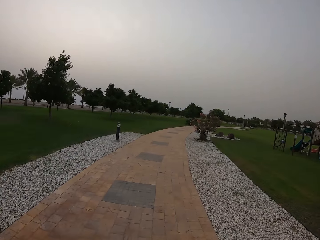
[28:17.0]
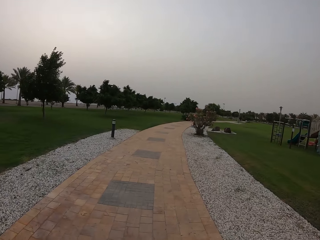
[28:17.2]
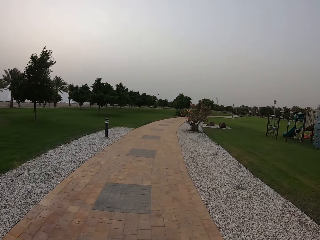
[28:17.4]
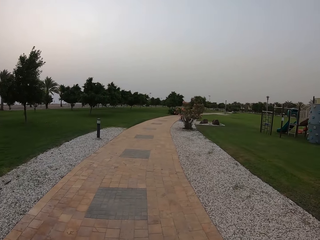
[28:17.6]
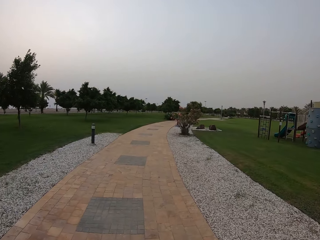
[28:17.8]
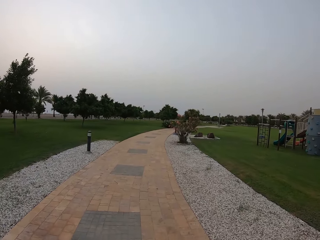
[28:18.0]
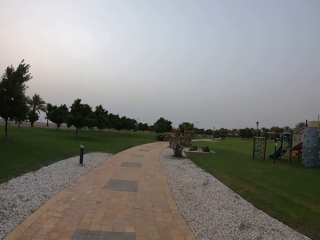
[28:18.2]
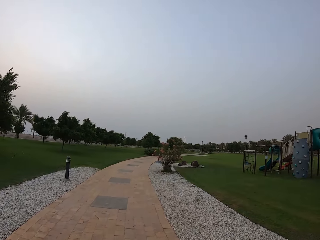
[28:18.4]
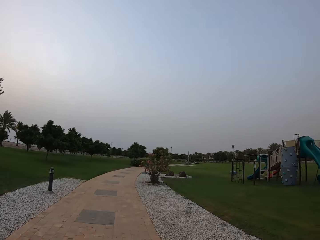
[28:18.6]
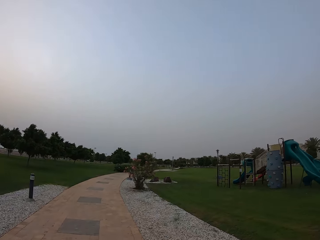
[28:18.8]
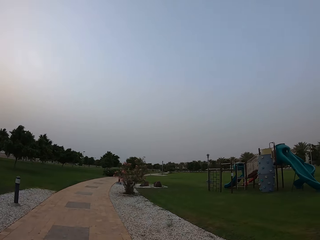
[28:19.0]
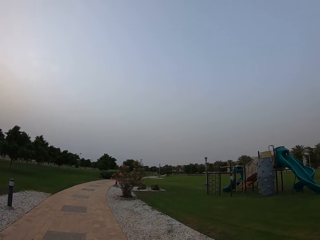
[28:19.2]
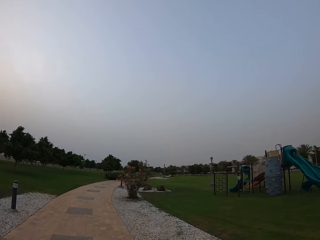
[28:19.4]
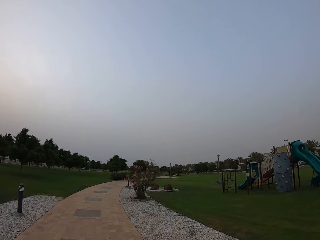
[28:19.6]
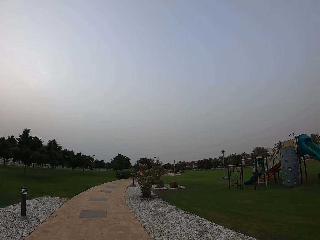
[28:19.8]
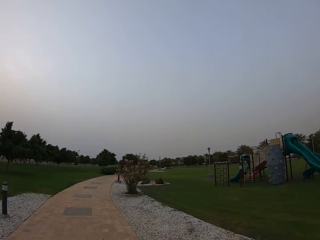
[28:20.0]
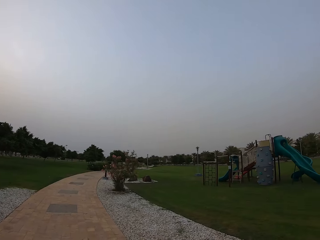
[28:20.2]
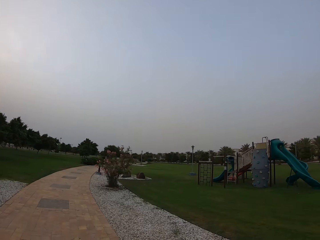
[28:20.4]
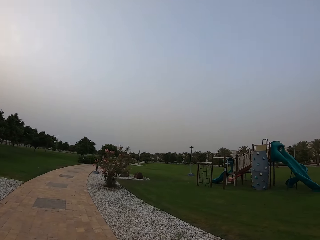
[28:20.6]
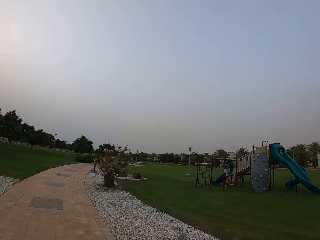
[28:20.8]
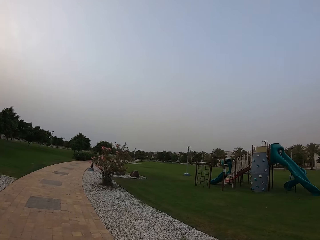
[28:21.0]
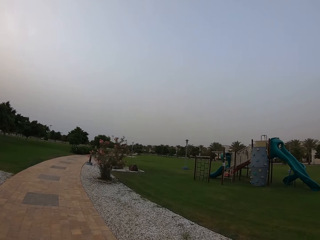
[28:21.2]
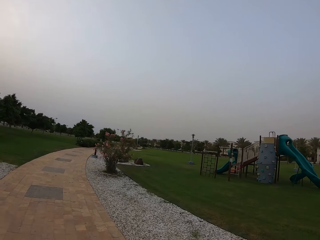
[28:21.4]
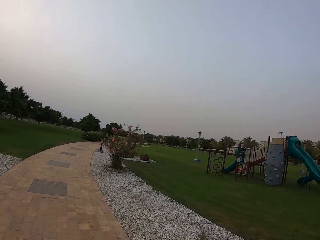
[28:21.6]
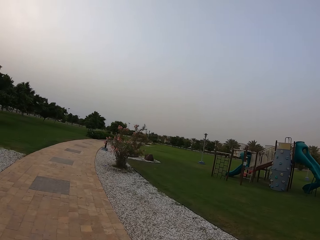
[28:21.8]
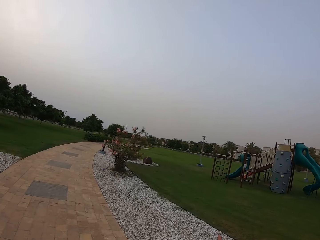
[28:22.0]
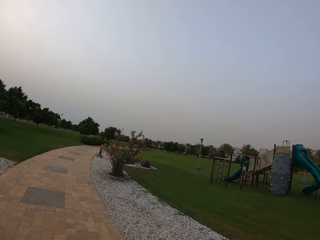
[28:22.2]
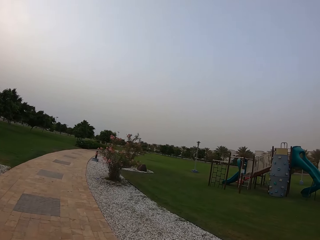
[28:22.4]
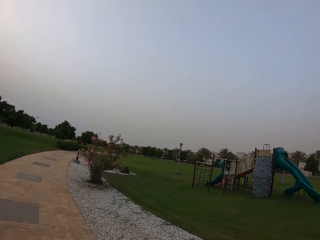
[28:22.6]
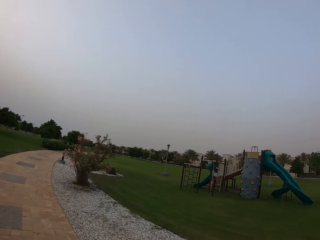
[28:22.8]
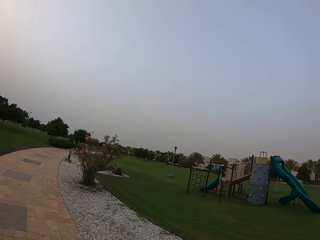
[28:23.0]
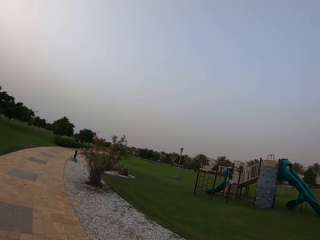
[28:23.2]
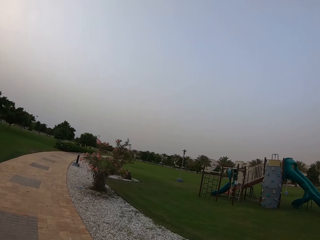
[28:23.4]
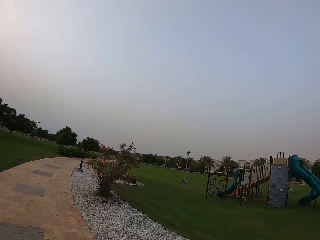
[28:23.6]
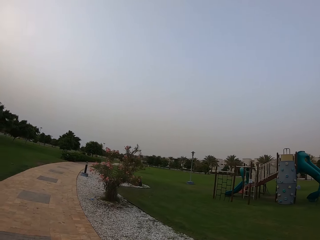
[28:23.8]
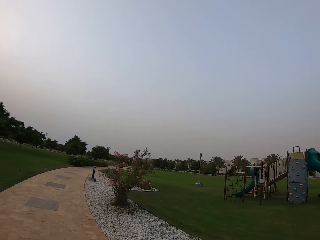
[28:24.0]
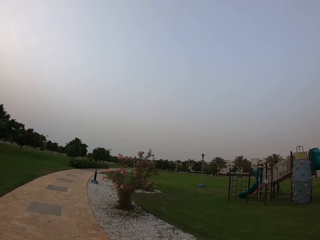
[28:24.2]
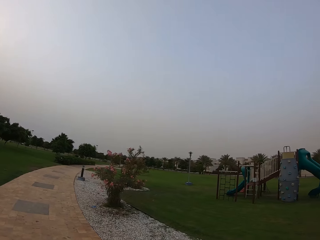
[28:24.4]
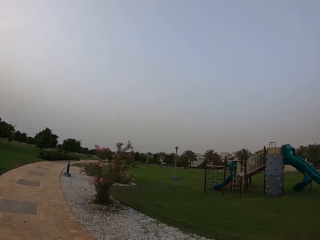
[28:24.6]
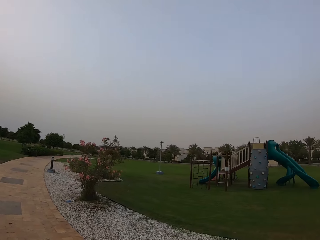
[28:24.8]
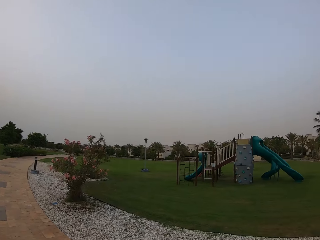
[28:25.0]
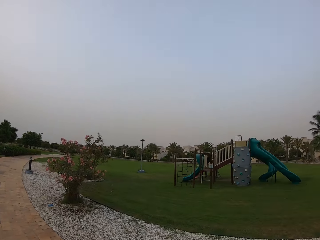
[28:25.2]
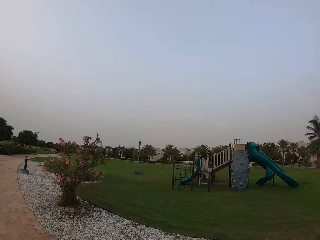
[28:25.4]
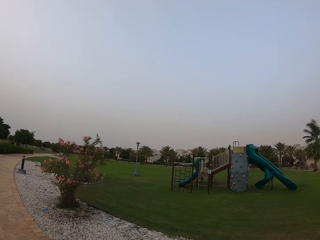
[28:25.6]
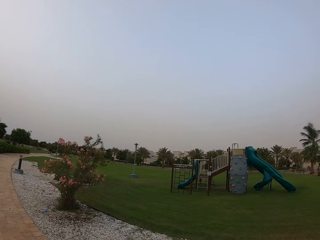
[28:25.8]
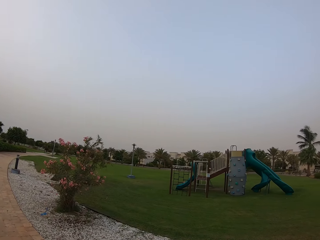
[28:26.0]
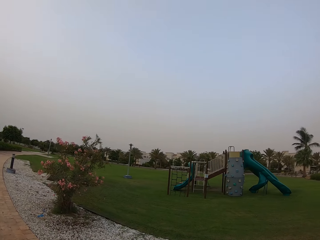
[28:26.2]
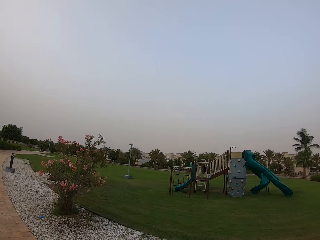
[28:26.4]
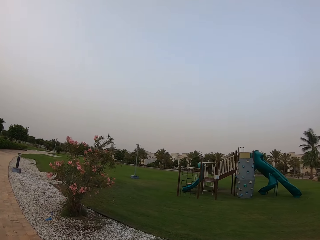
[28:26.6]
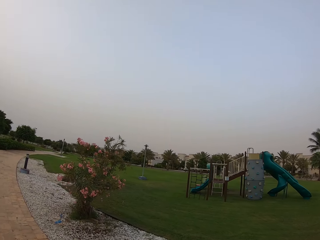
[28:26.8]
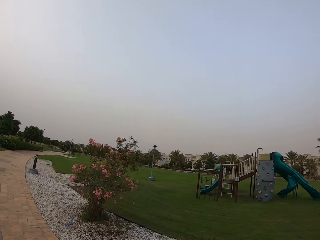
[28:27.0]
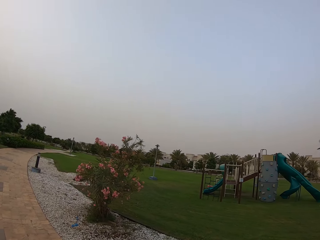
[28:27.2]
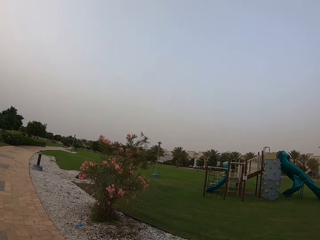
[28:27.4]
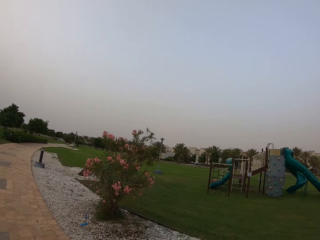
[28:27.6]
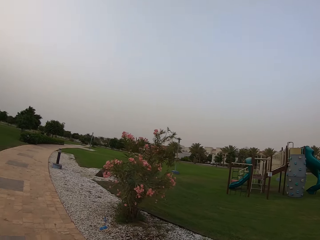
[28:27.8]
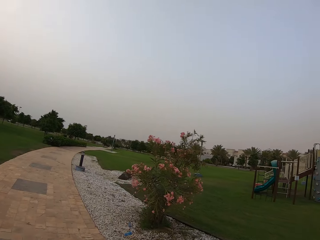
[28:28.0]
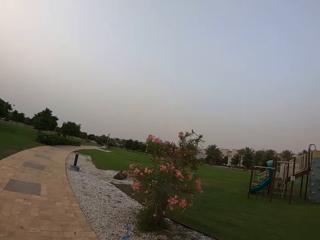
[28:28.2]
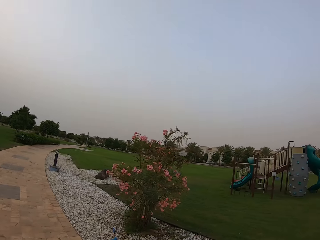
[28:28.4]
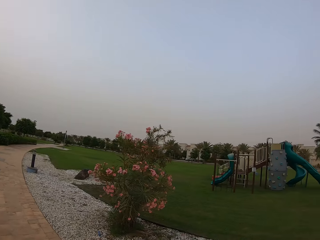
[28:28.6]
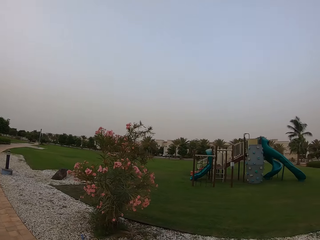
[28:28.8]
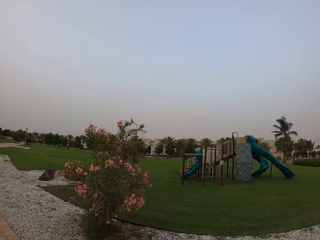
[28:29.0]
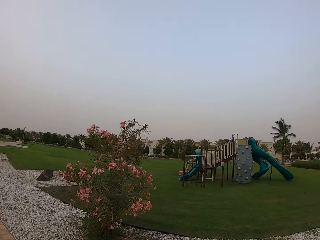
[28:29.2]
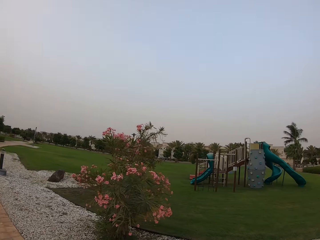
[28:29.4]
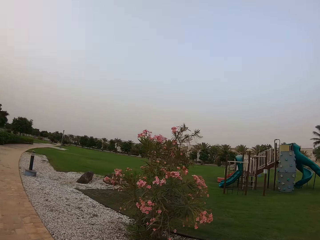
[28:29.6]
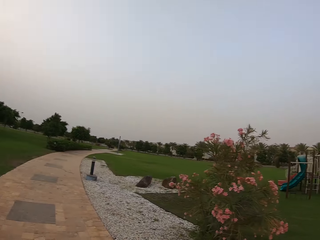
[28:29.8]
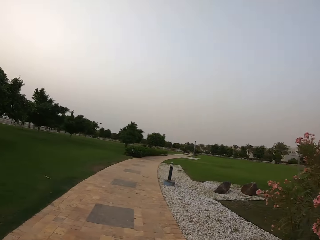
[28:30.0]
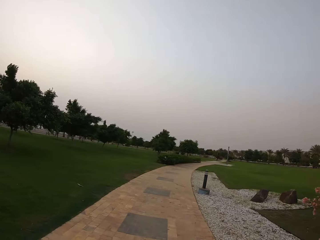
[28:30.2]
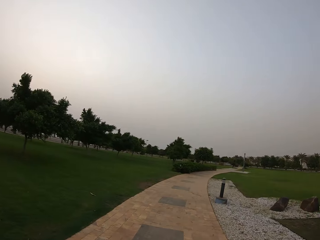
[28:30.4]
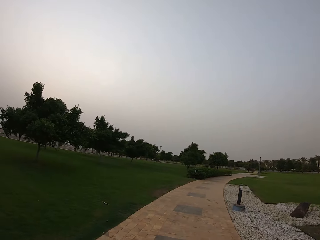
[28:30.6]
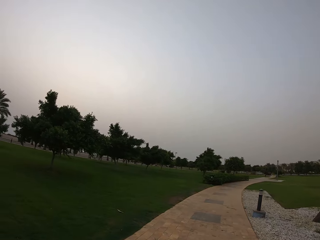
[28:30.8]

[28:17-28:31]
The camera wearer looks on the walkway. They look on the acrobat. They look at the plant.

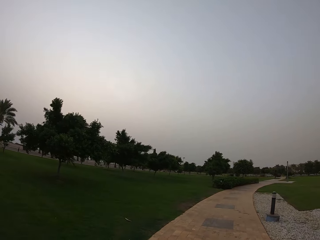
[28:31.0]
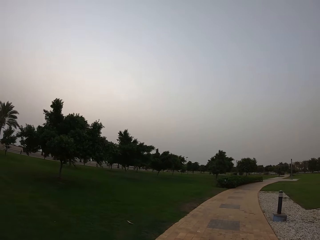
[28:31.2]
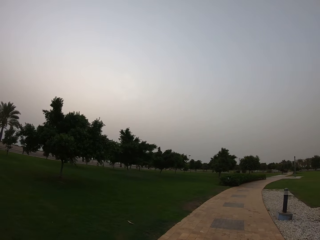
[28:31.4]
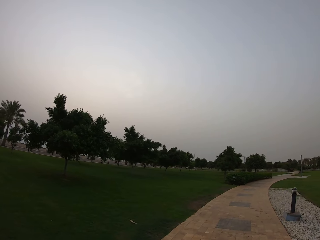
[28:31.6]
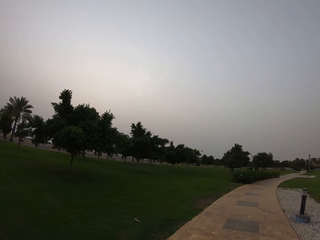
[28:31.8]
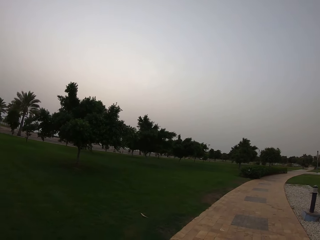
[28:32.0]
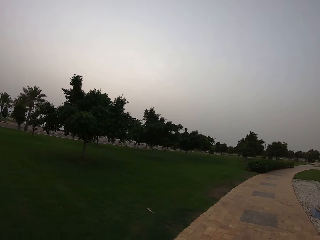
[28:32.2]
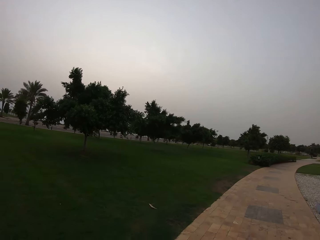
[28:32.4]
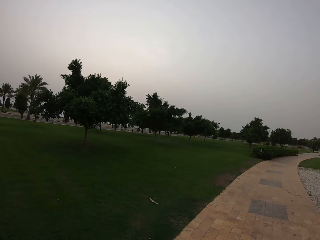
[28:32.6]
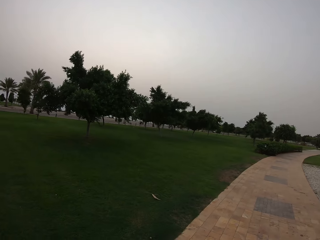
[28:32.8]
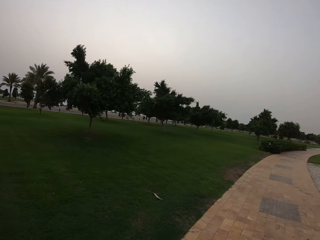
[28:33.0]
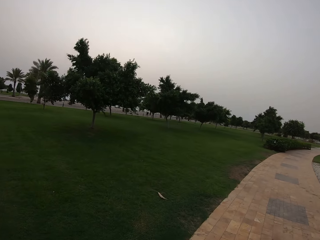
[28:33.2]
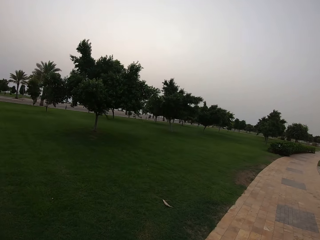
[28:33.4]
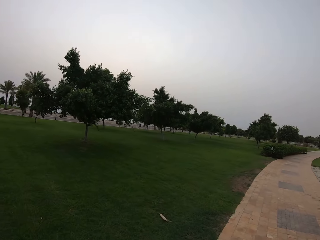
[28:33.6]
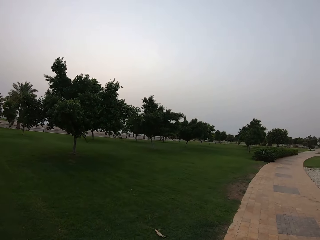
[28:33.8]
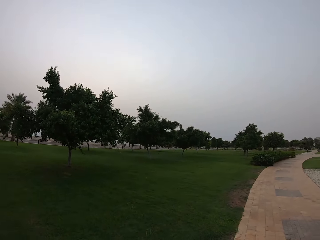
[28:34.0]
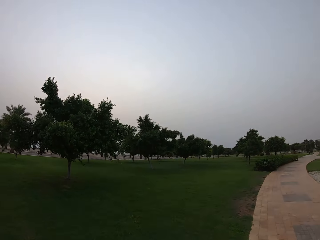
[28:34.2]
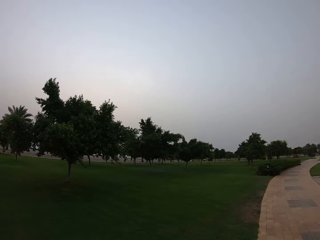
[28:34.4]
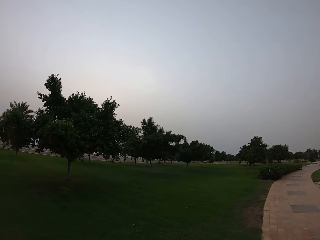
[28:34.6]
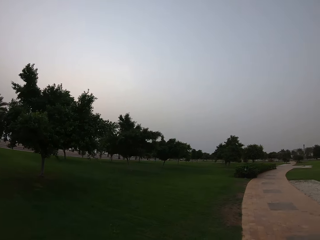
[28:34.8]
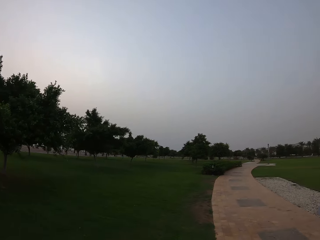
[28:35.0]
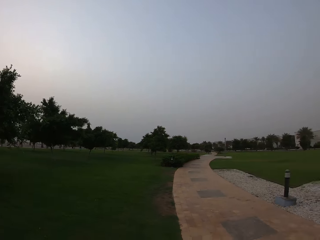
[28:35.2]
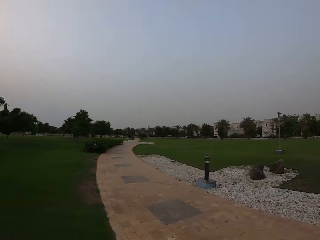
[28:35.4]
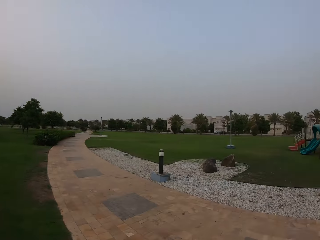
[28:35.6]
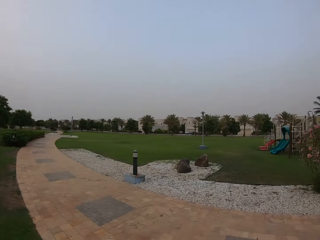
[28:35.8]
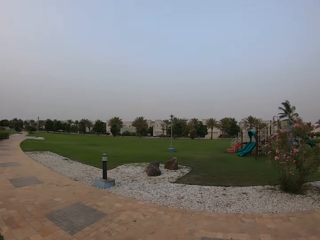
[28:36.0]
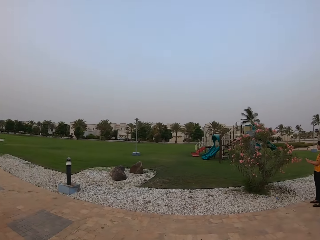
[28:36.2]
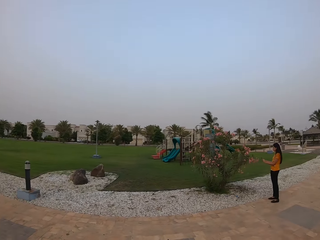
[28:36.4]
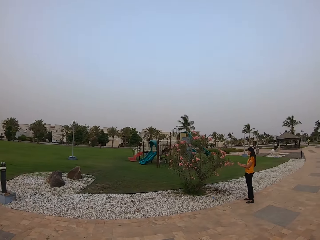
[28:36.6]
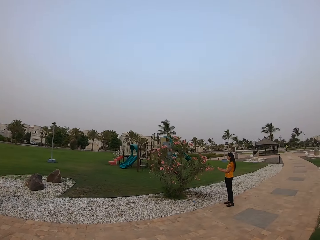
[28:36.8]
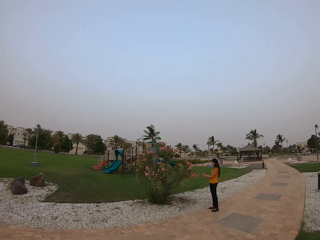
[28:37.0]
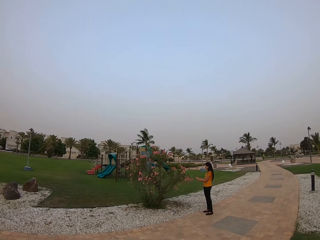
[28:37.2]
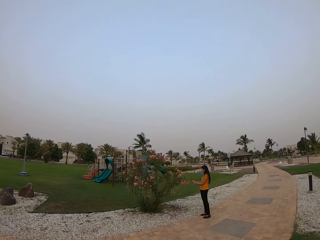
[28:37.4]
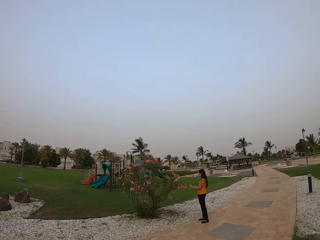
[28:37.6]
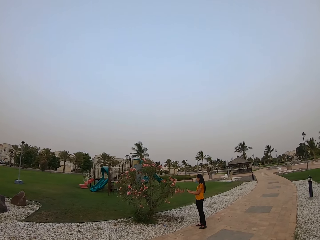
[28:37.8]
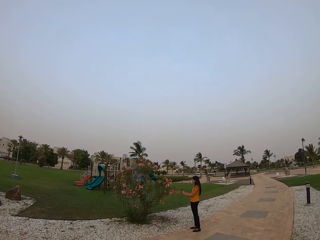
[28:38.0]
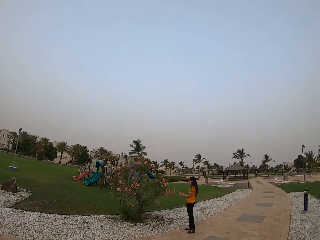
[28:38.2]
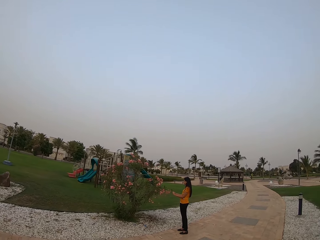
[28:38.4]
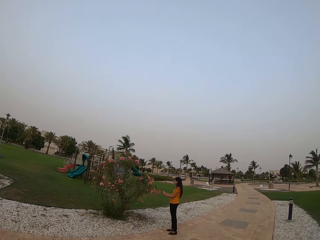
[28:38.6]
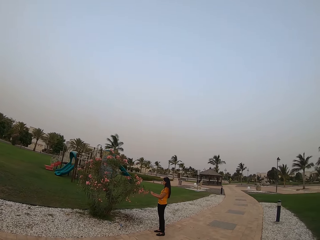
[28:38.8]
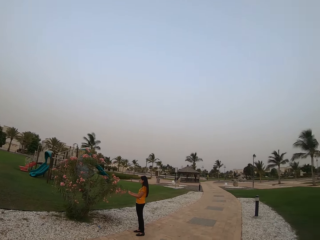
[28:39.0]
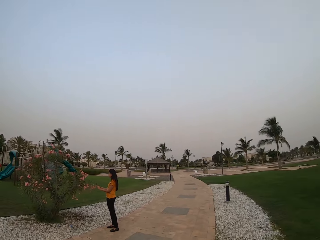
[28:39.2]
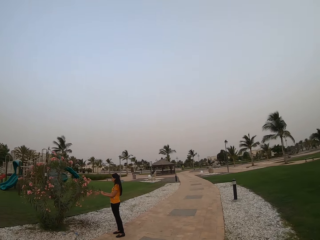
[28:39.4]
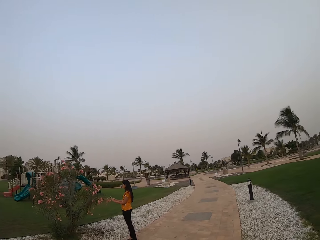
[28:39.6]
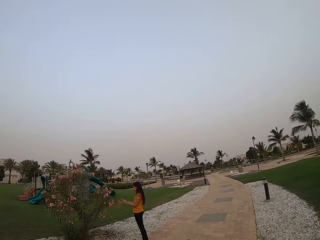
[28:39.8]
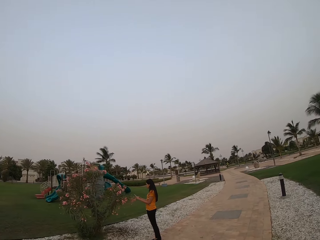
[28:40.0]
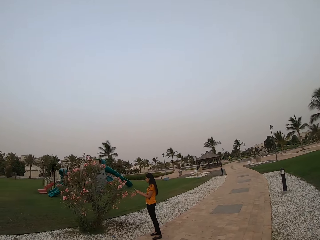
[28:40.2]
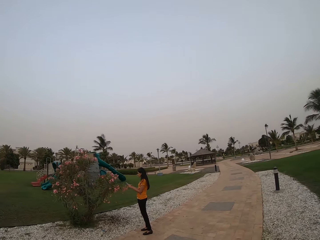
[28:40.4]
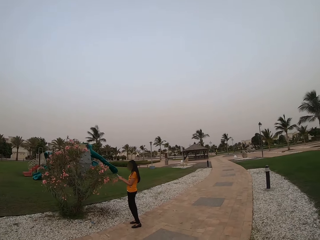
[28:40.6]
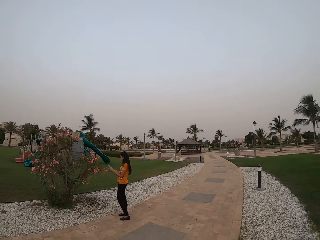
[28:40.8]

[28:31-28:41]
The camera wearer walks on the grass. They look on the grass. They turn around. A lady stands on the walkway and takes a picture with her phone. The camera wearer walks towards the lady.
